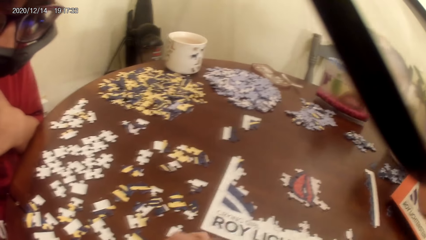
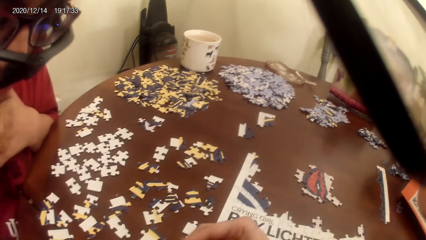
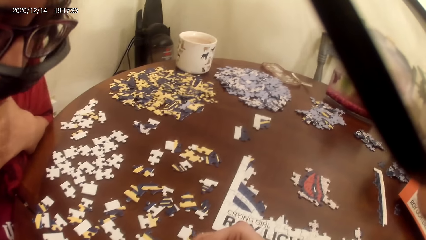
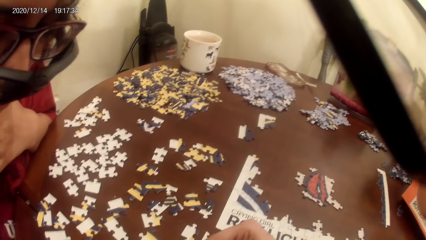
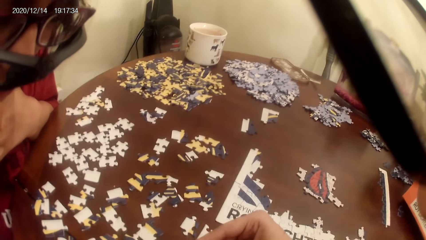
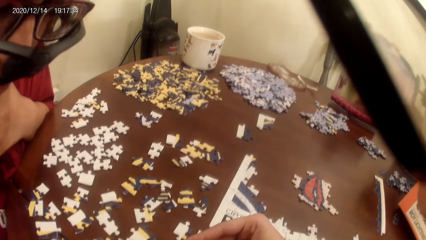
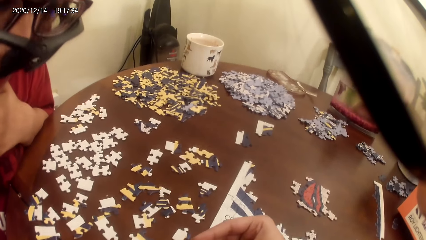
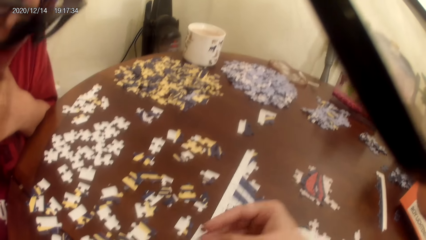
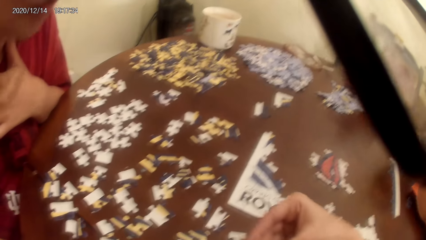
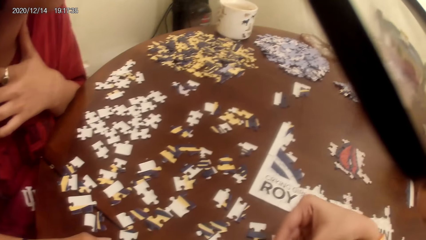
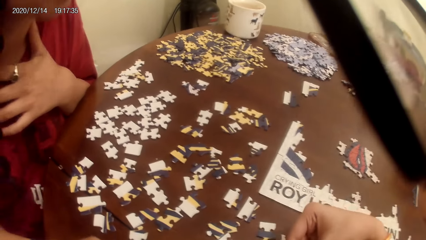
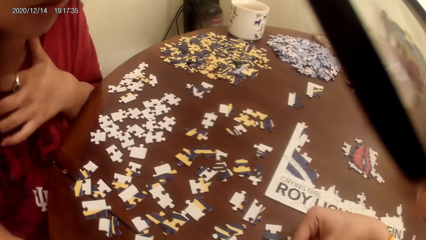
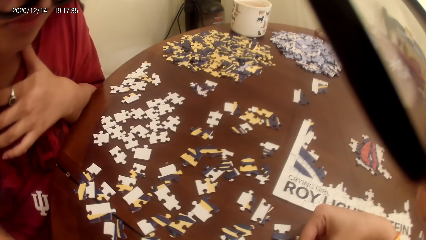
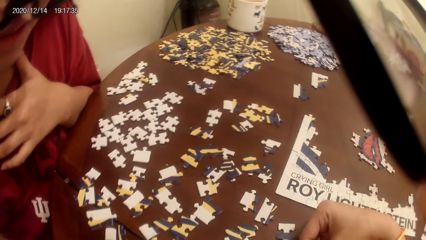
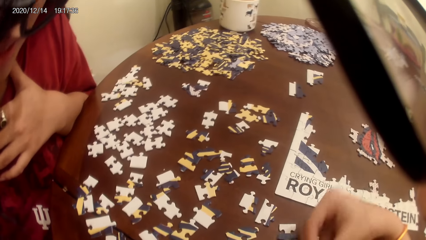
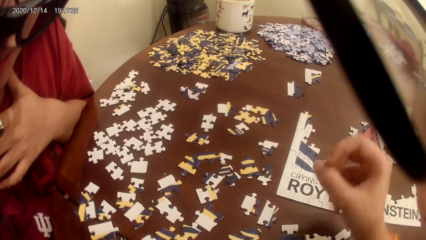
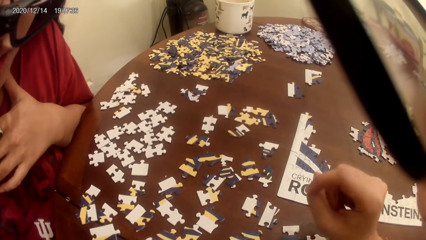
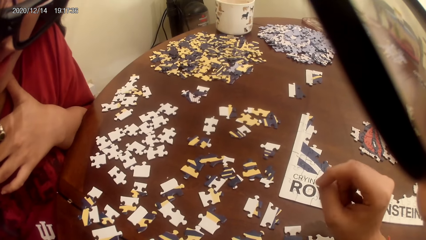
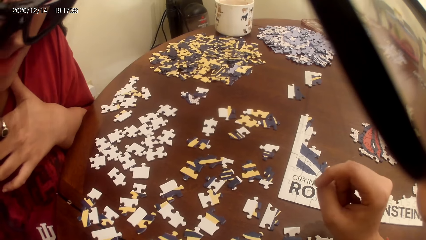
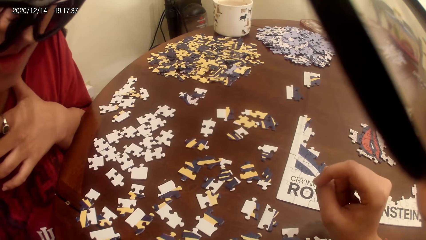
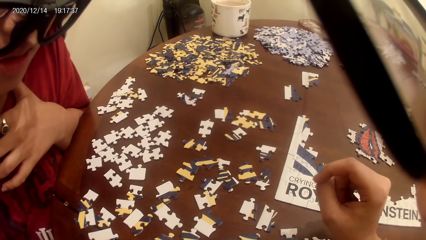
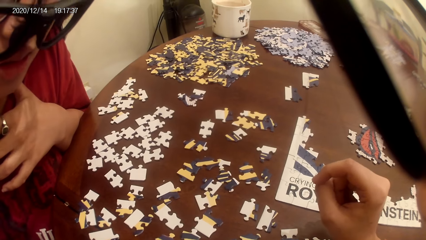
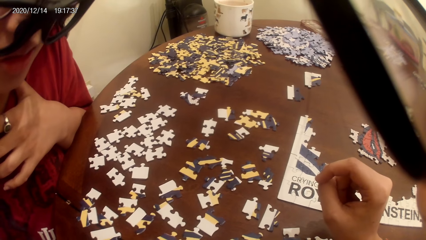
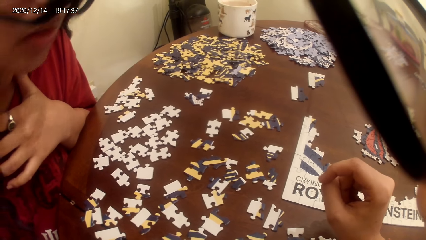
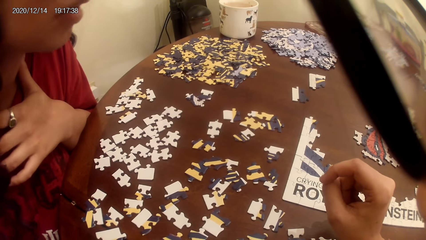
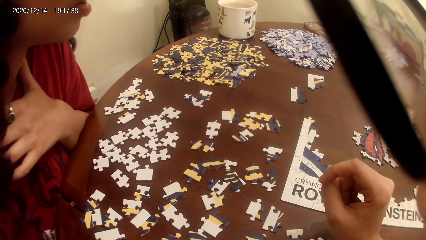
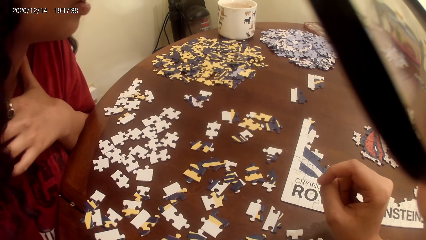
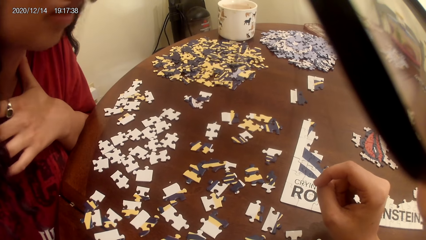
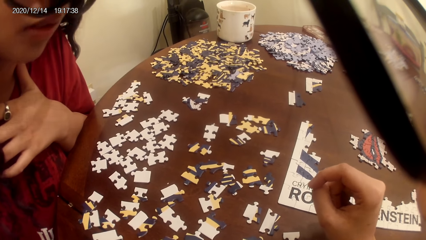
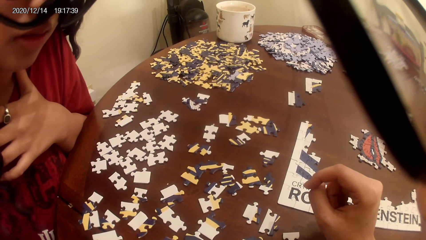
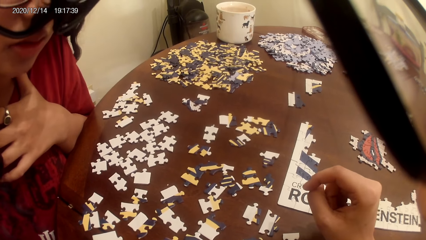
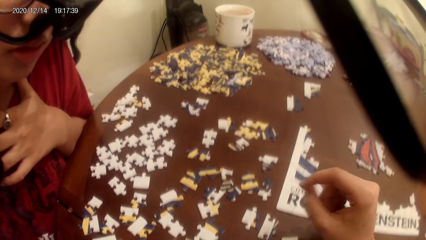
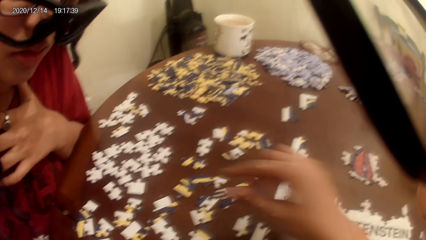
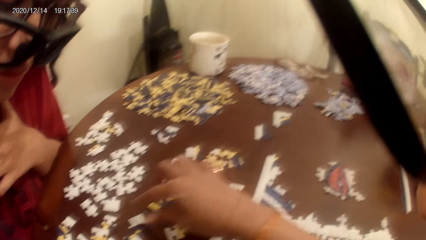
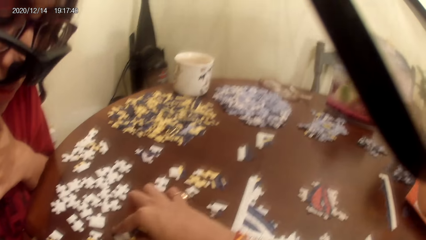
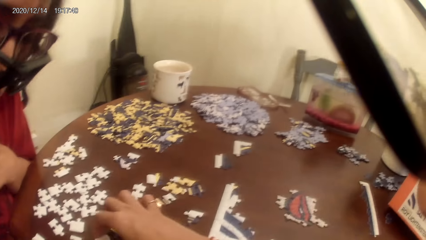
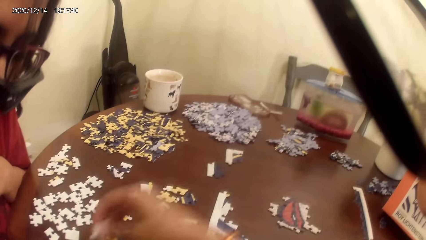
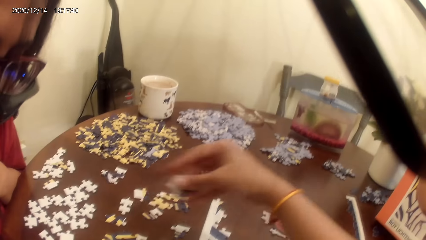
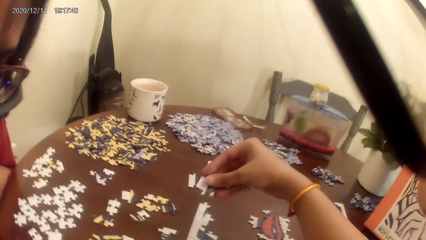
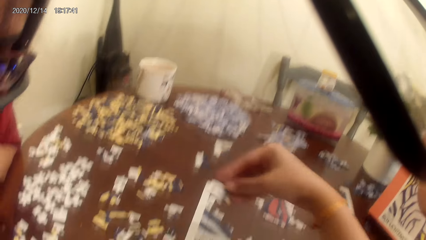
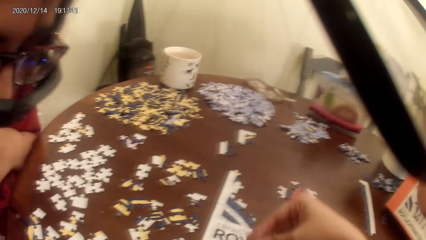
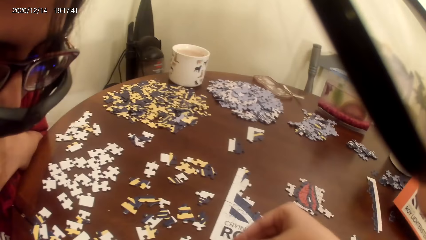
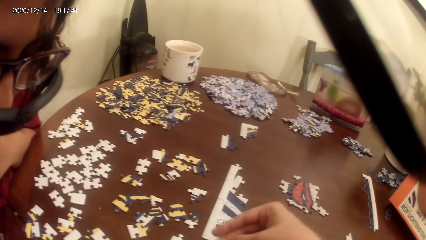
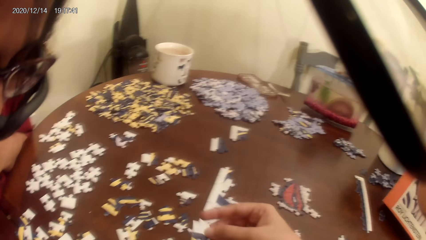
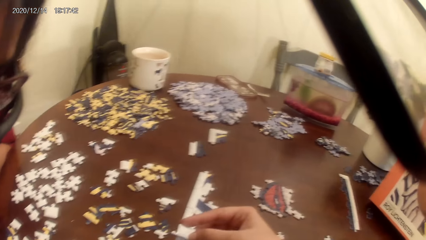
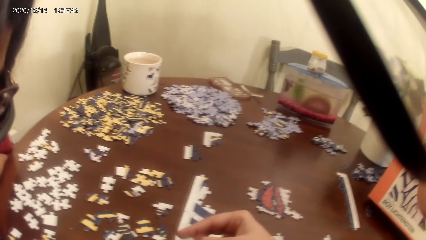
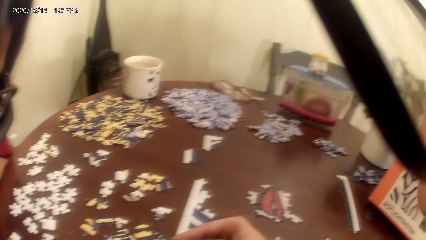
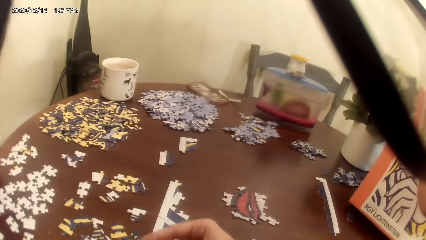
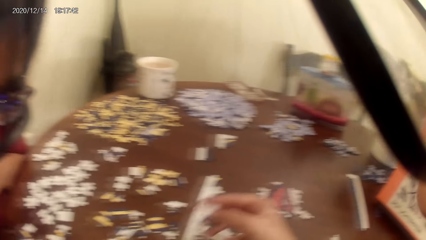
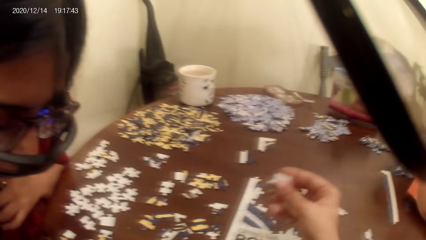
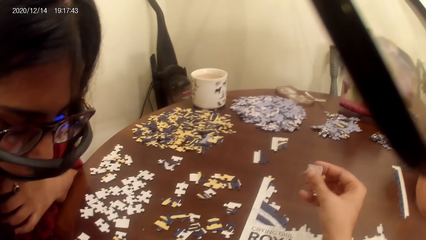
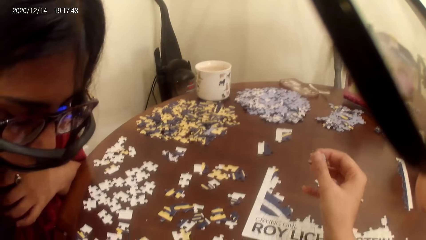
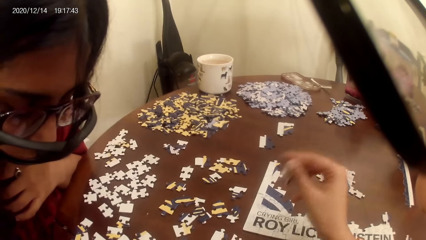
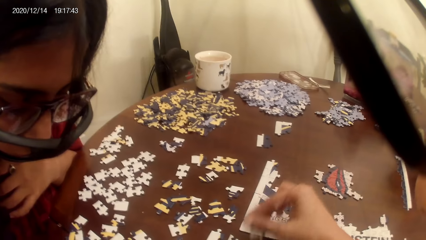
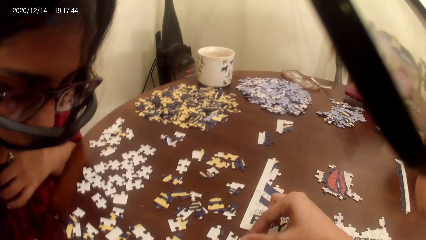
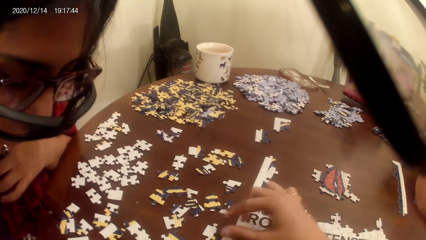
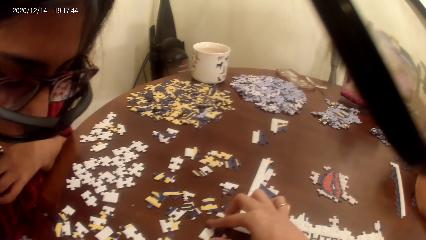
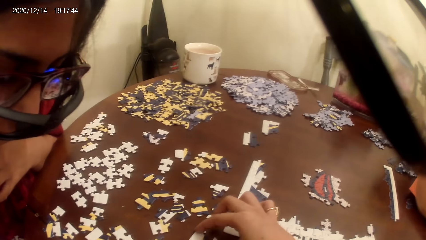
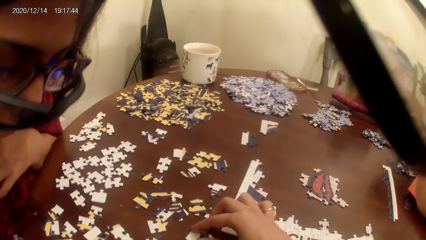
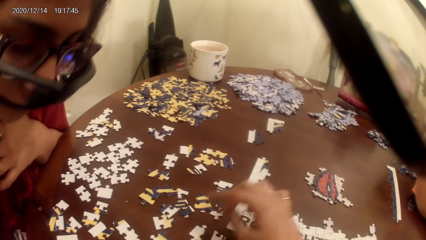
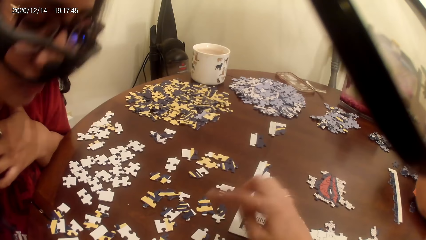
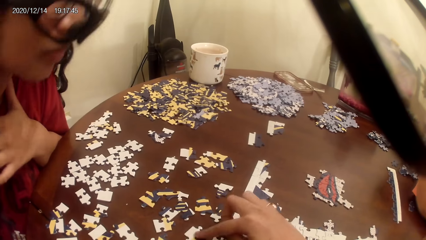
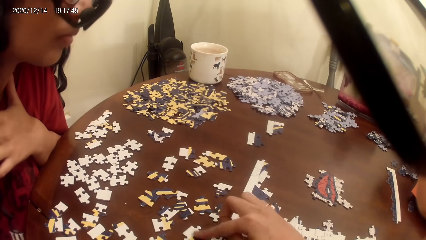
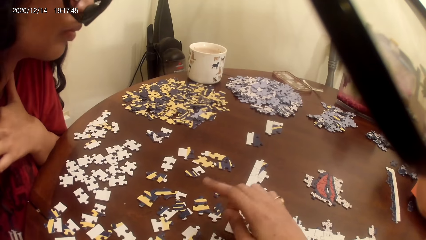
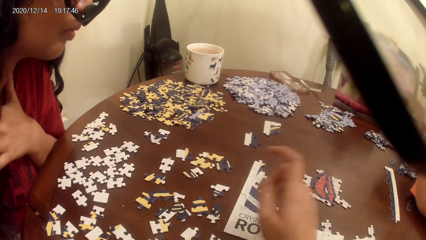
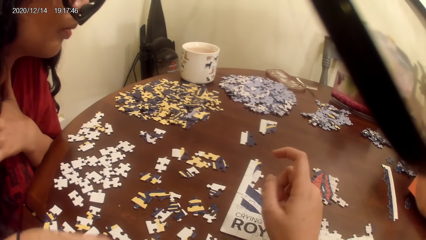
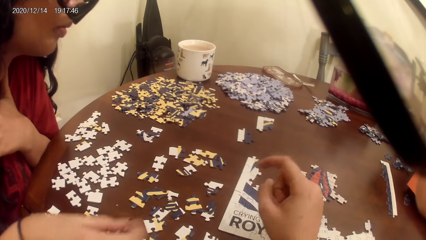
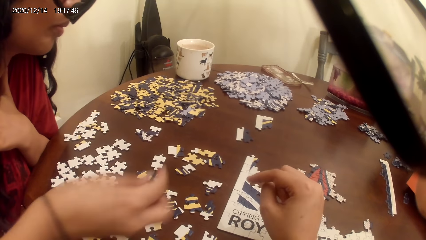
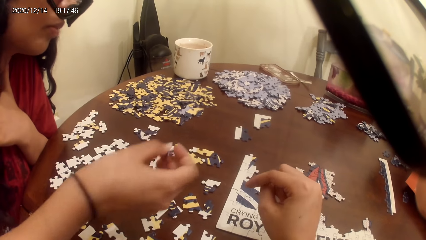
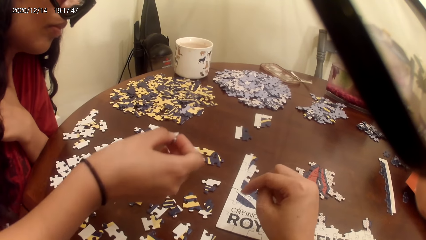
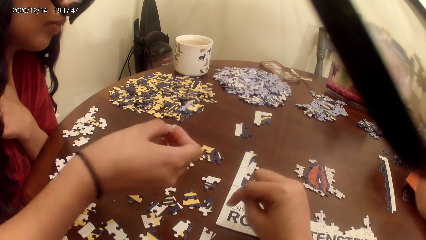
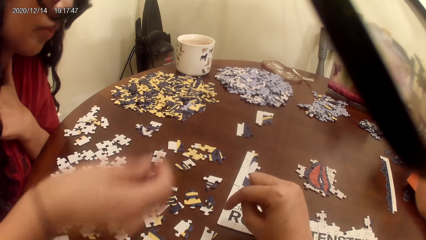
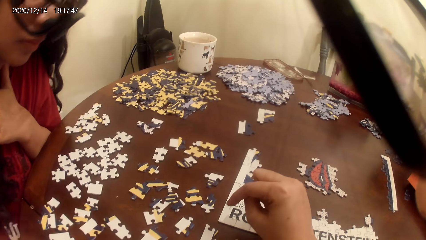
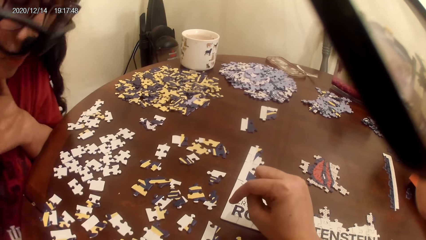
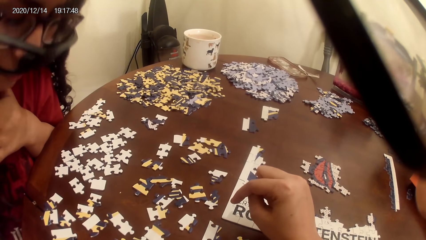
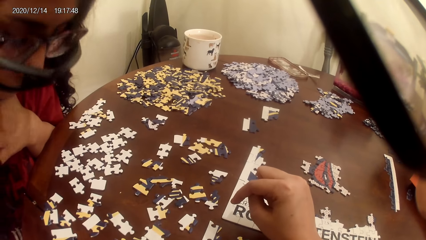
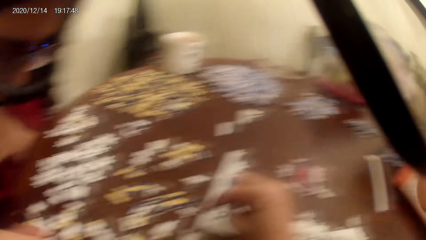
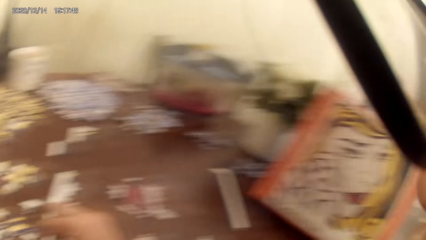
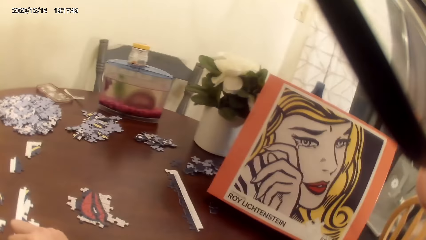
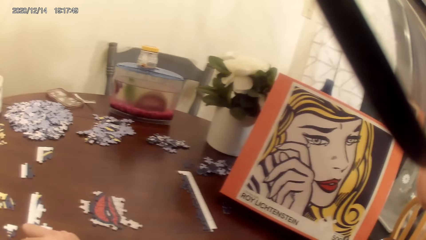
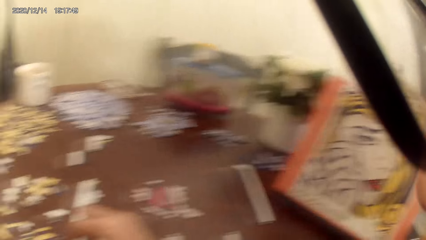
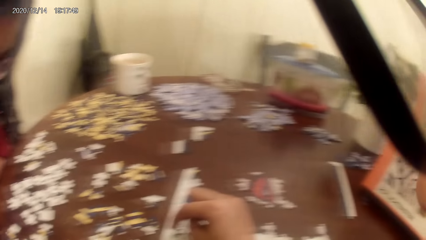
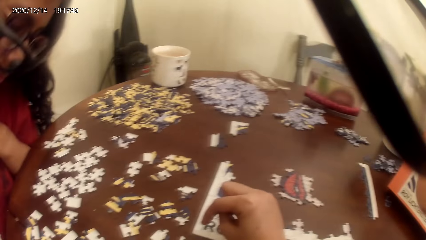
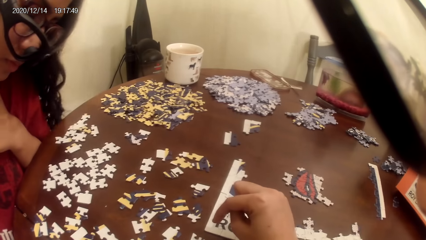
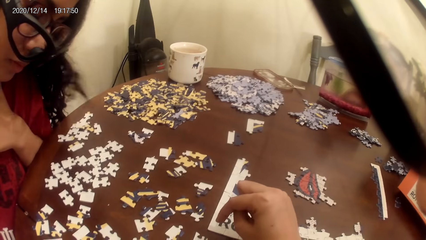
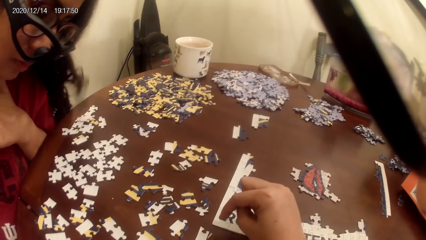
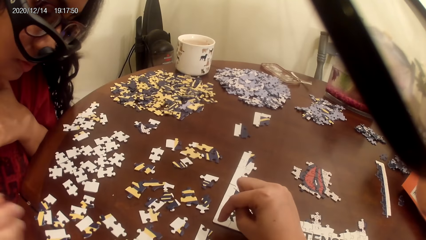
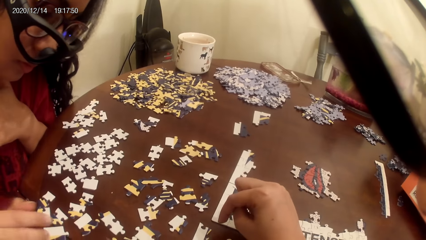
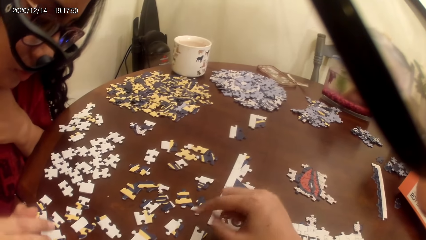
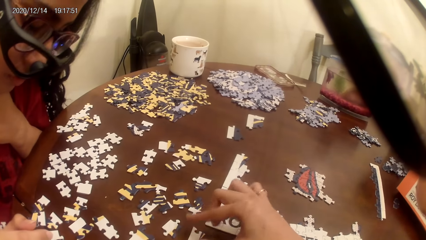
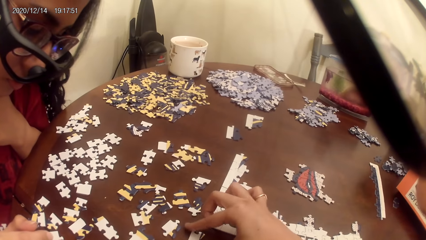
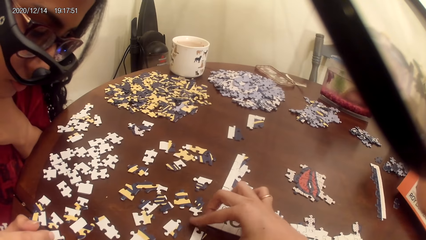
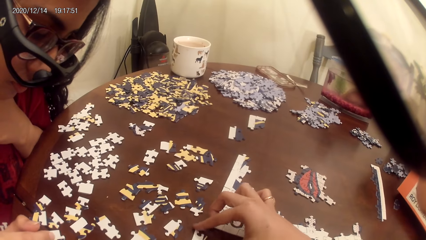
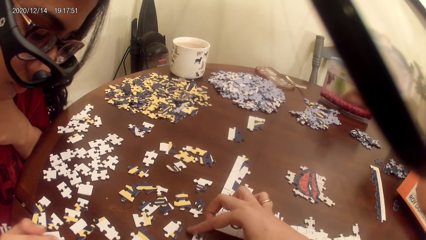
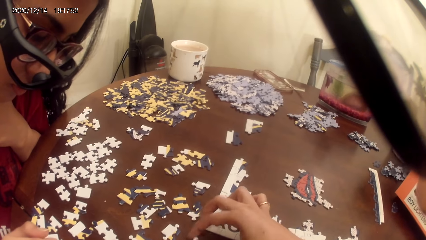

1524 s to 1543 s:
The camera wearer plays a puzzle game. They talk to a person. They play the game. They talk to the person. They look around.
